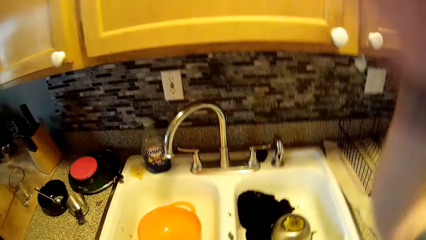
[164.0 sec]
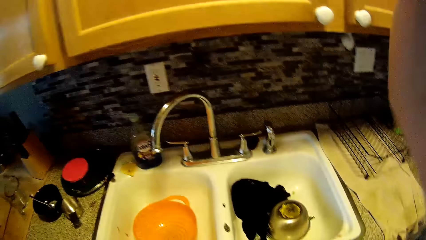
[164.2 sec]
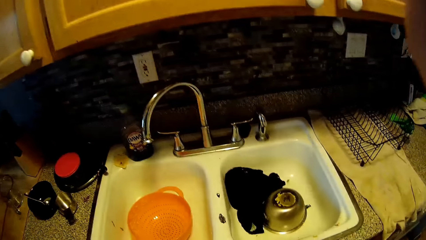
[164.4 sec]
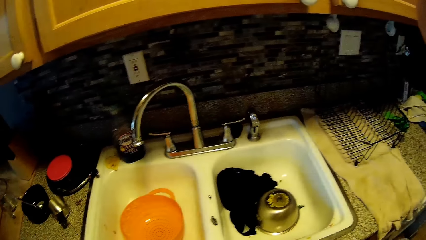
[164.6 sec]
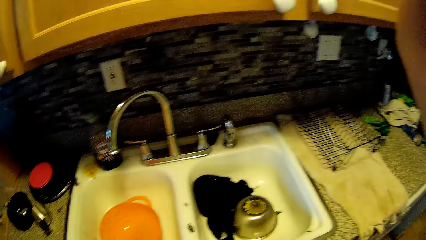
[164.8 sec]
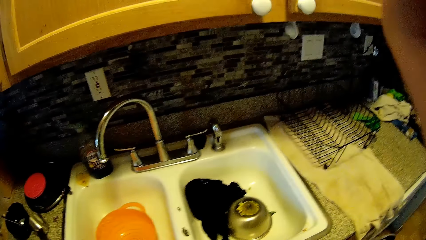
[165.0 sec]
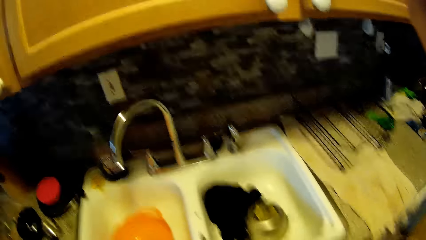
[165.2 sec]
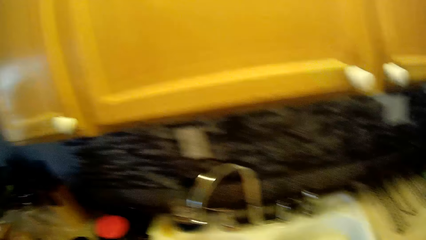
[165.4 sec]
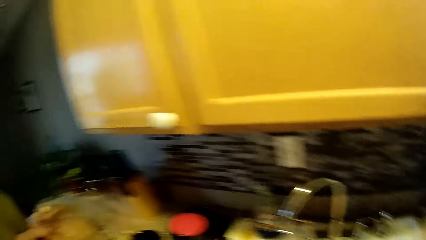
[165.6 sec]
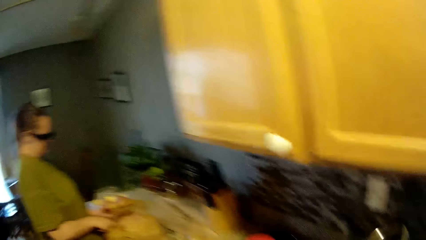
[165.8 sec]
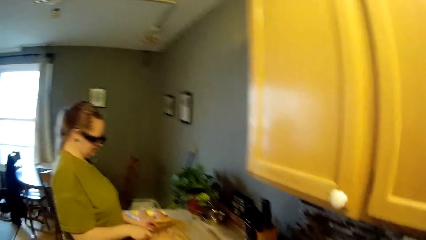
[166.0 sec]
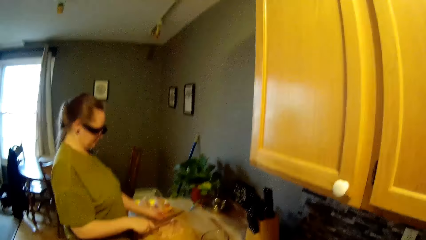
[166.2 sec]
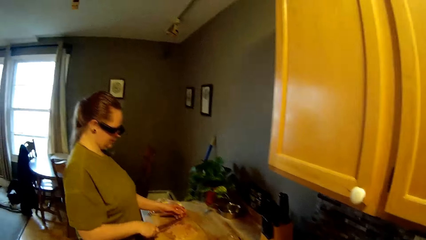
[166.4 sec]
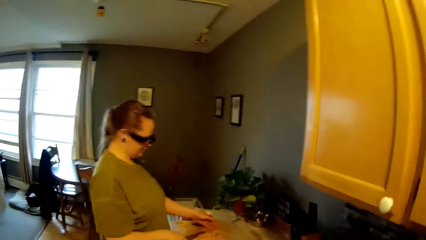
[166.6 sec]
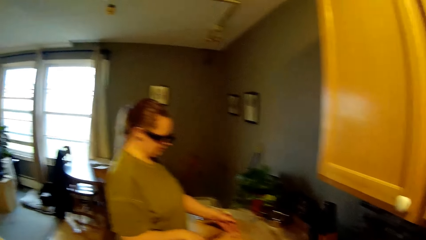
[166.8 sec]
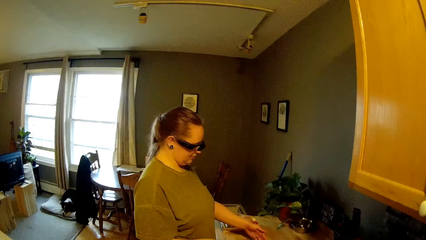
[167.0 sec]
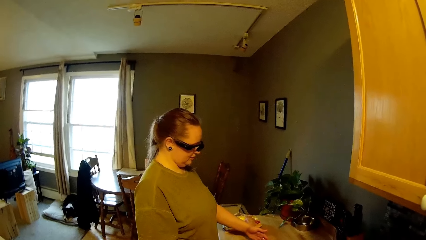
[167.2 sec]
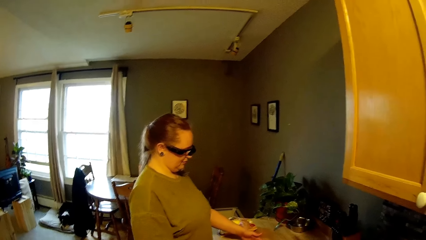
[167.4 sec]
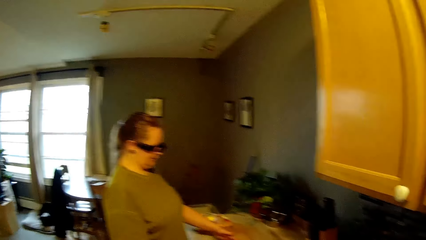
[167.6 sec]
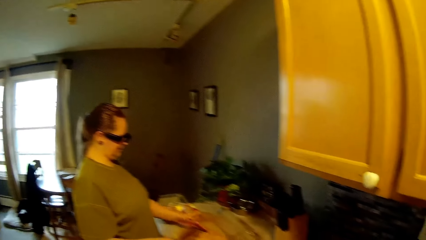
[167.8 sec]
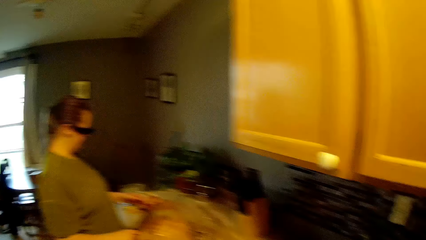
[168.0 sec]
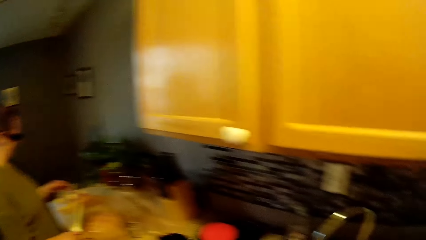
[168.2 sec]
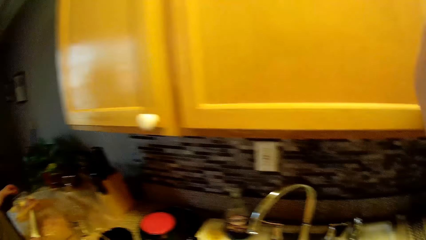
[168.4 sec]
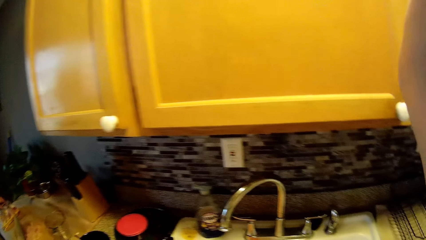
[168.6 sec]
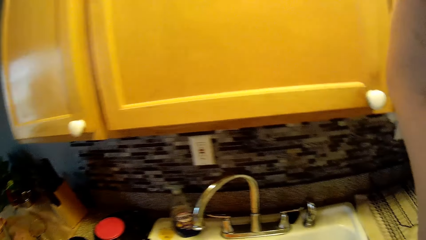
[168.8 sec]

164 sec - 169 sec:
The camera wearer lifts the right hand. They look around. A woman chops the meat.

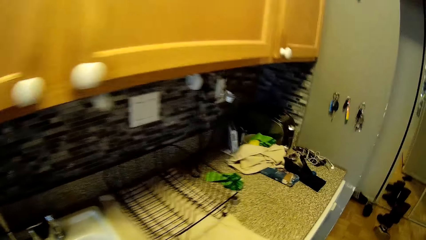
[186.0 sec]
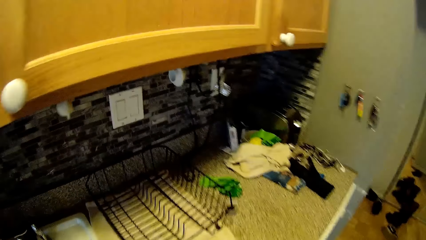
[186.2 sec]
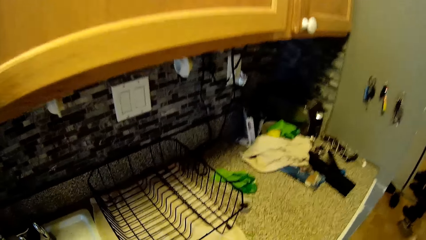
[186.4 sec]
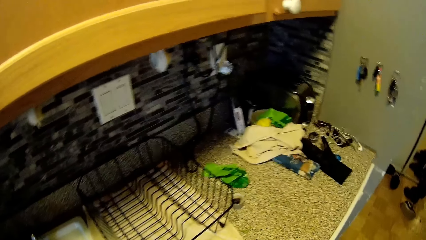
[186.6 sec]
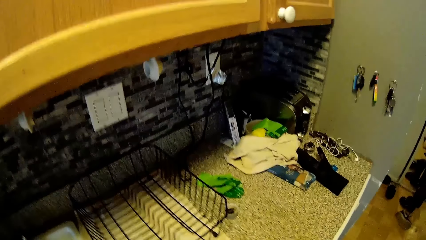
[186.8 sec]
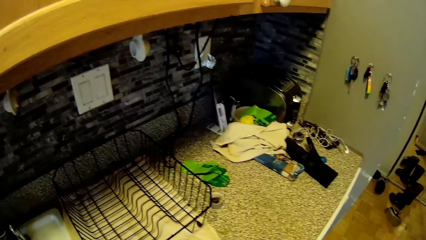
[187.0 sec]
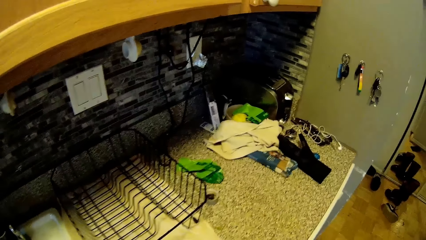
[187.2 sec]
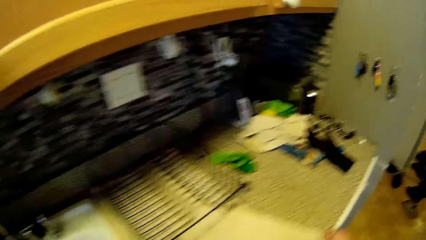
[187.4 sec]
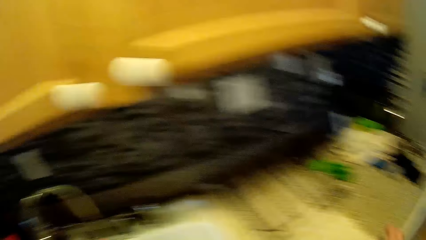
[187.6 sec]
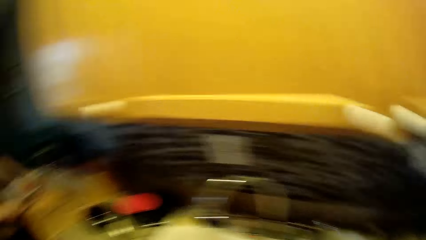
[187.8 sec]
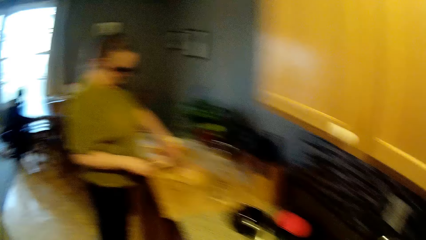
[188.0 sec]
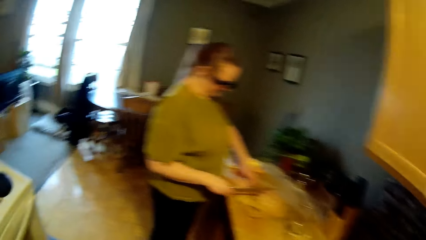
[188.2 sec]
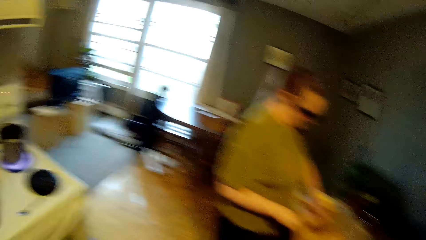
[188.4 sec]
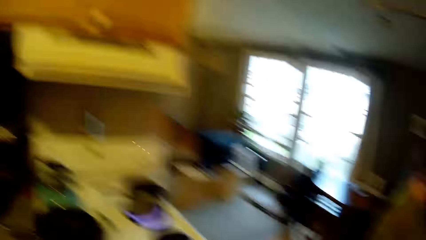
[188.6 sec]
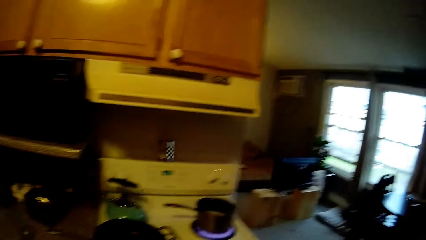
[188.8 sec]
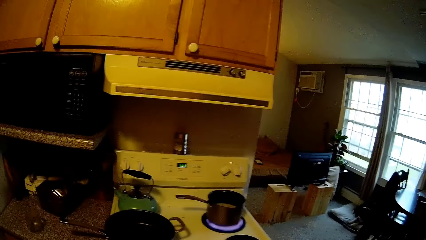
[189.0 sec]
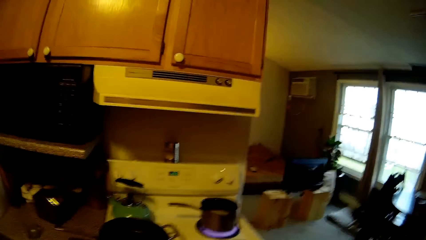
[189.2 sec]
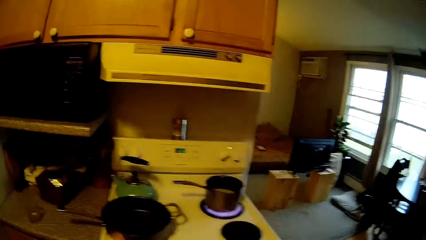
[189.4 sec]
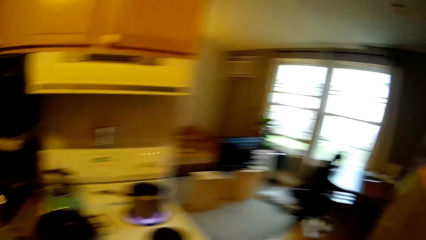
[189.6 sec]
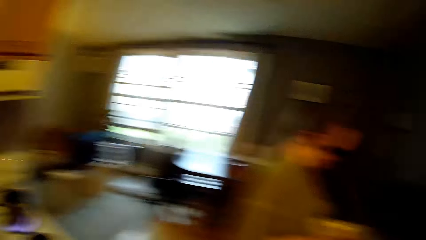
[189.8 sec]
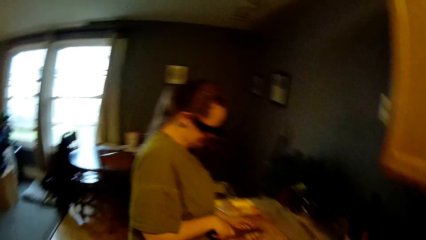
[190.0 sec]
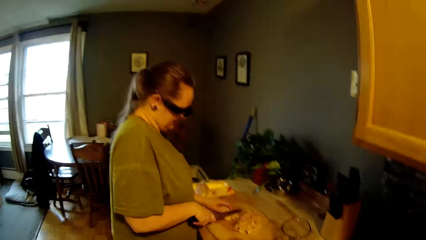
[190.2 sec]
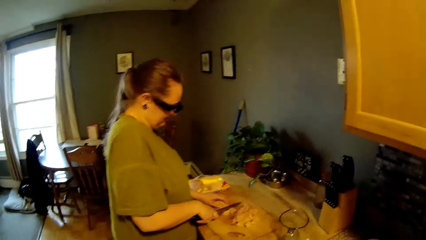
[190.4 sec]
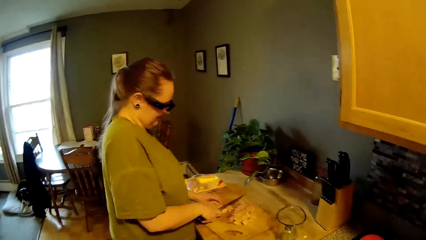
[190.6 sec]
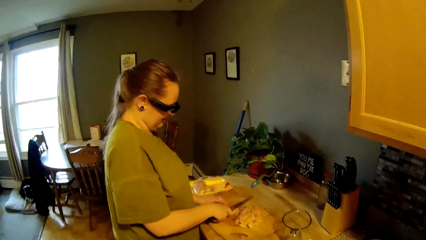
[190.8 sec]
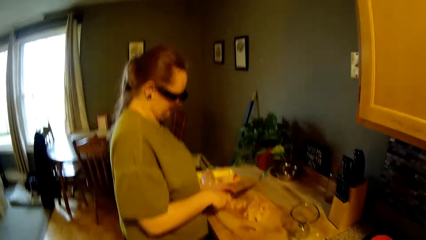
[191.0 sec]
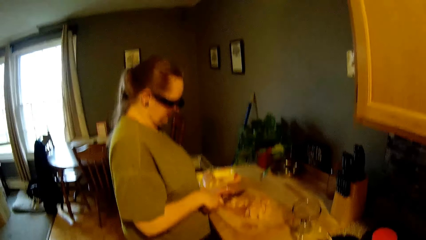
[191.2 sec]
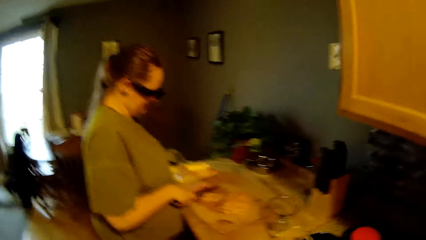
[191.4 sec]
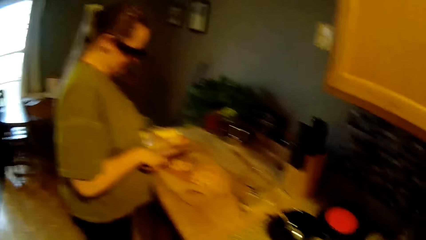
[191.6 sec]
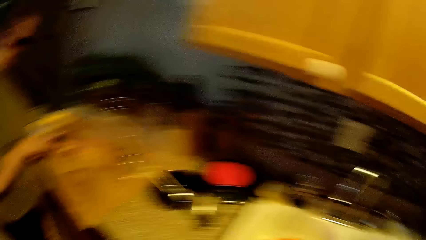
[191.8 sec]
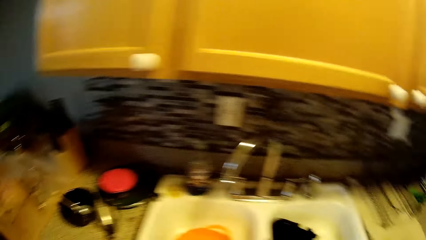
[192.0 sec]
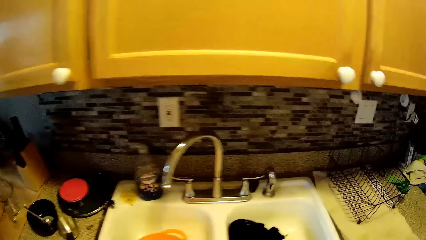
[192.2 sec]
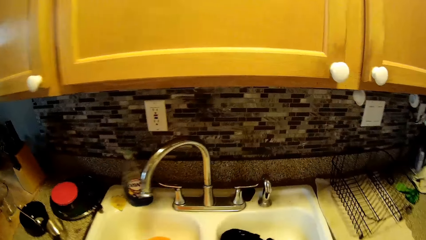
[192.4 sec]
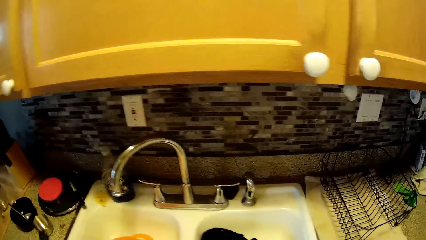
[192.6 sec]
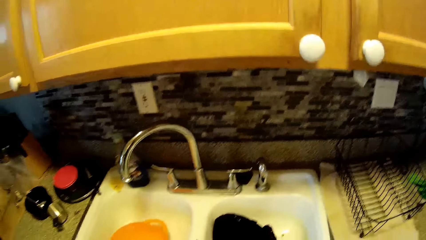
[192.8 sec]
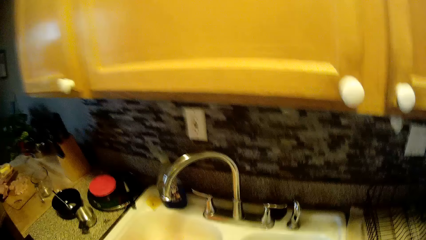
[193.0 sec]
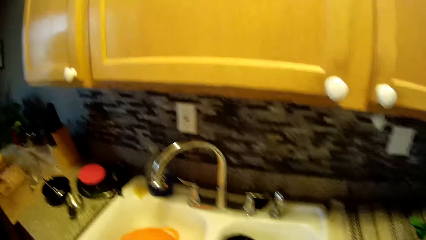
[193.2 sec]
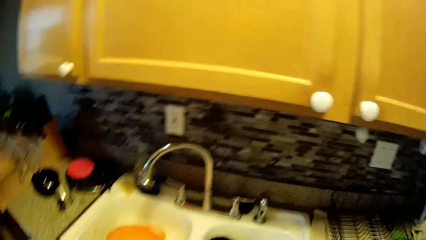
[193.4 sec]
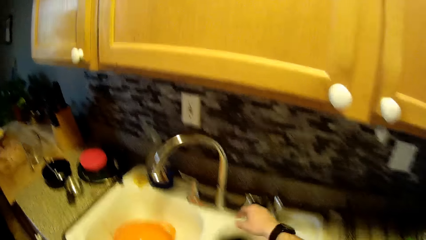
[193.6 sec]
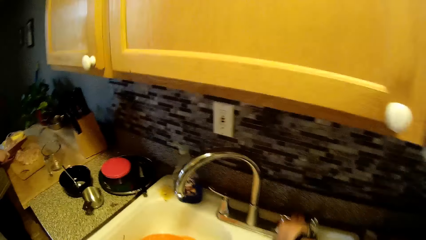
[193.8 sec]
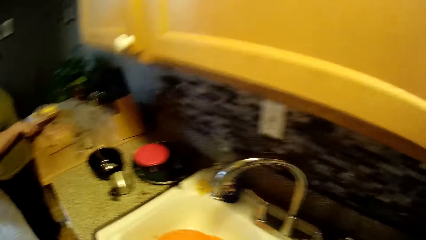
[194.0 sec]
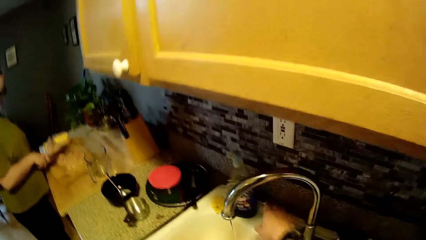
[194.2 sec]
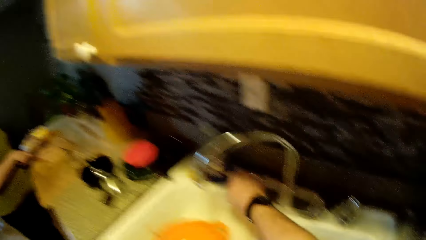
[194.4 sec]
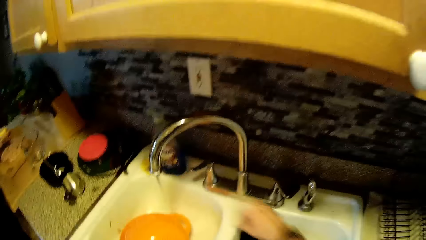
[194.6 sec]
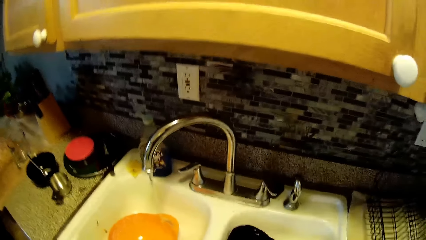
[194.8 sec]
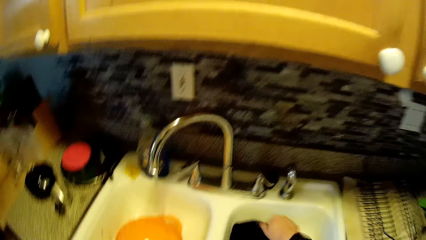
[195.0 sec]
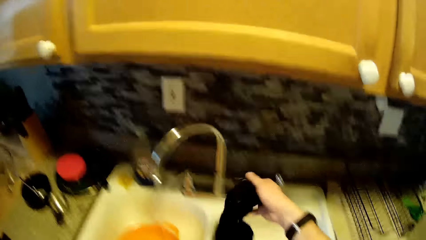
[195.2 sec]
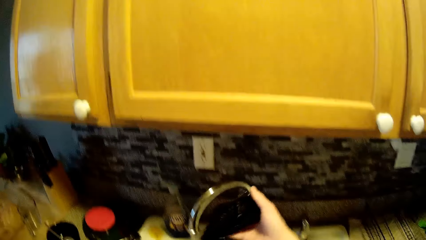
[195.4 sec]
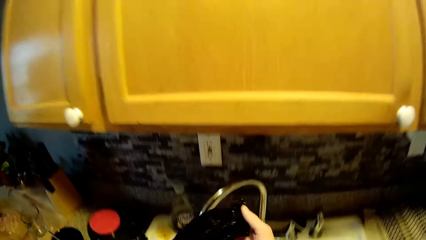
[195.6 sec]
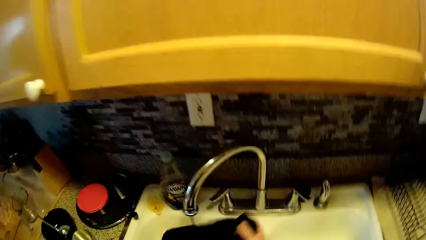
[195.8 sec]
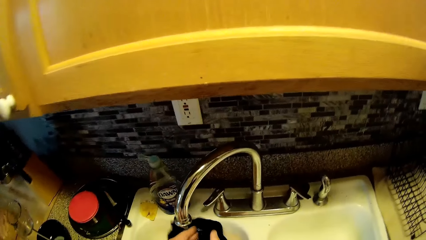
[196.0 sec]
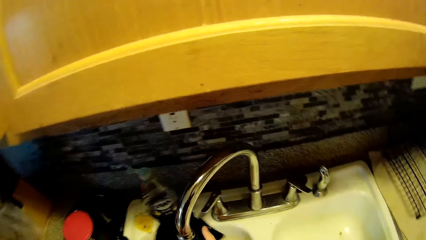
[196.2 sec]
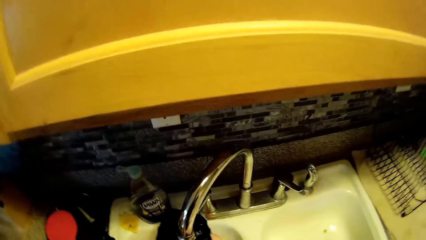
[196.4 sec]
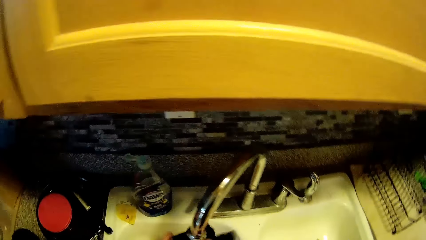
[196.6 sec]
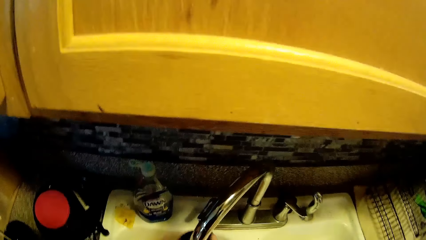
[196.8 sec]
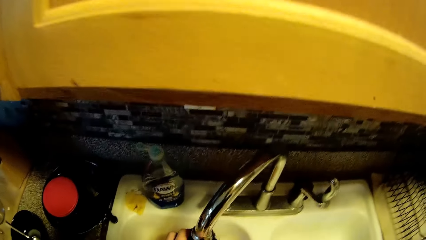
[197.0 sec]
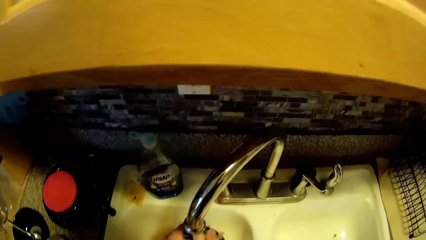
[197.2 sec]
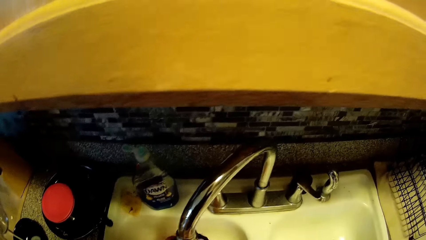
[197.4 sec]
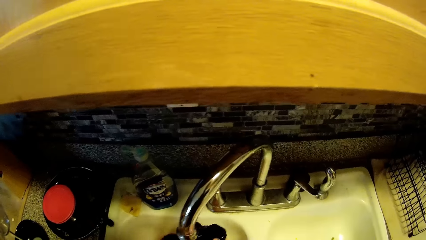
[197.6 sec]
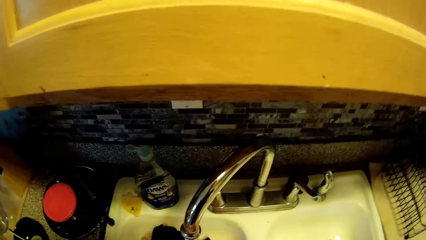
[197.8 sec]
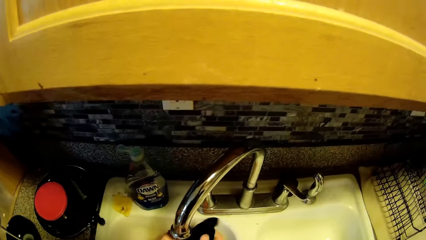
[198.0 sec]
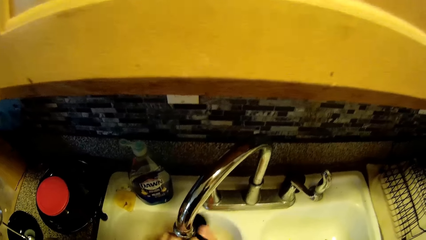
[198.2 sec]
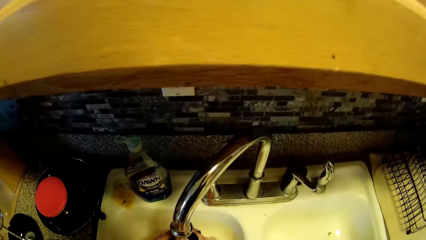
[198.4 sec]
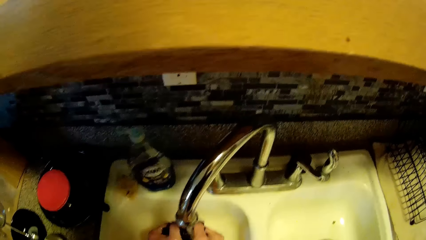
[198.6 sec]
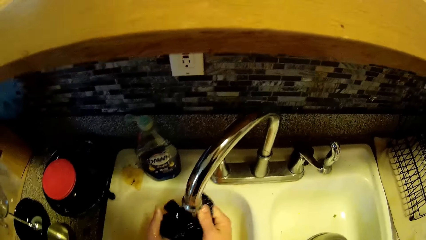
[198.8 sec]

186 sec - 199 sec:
The camera wearer looks around. He holds the towel with his right hand. A woman cuts the chicken on the chopping board with the knife. The camera wearer looks around. The woman cuts the chicken on the chopping board with the knife. The camera wearer looks at the sink. He opens the tap with his right hand. He picks up the towel with his right hand. He washes the towel under running water in the sink.
